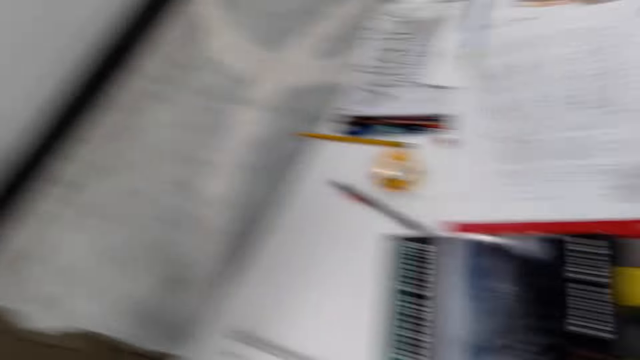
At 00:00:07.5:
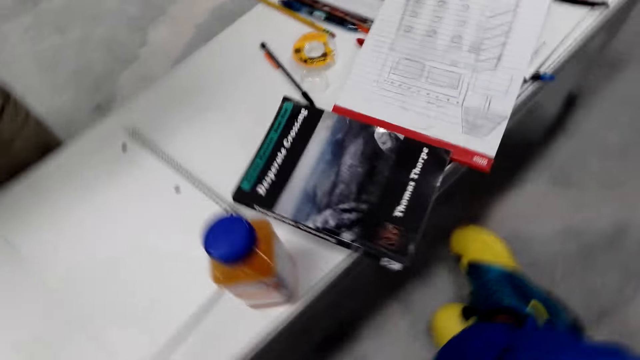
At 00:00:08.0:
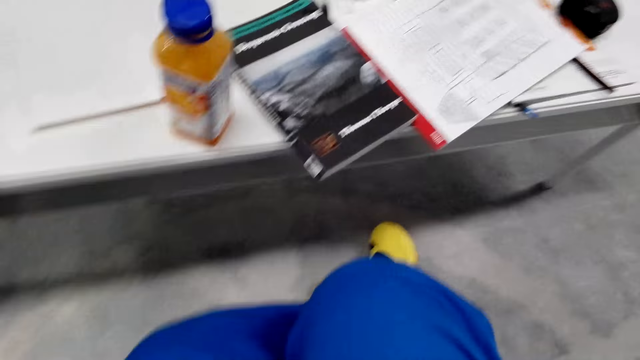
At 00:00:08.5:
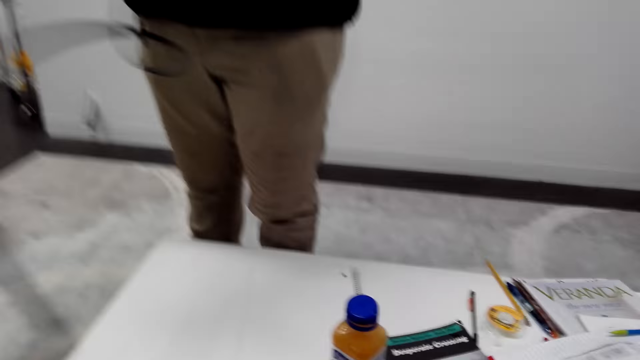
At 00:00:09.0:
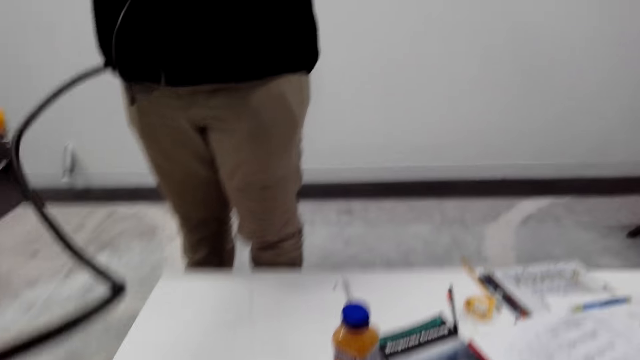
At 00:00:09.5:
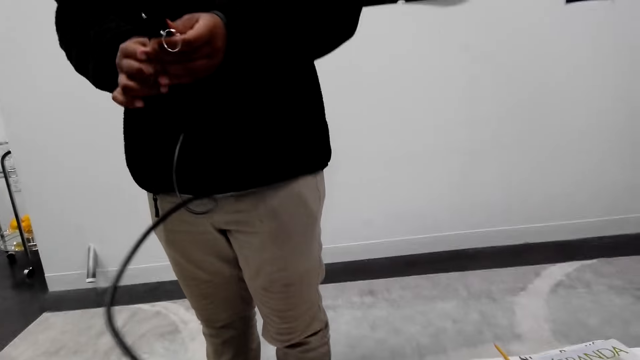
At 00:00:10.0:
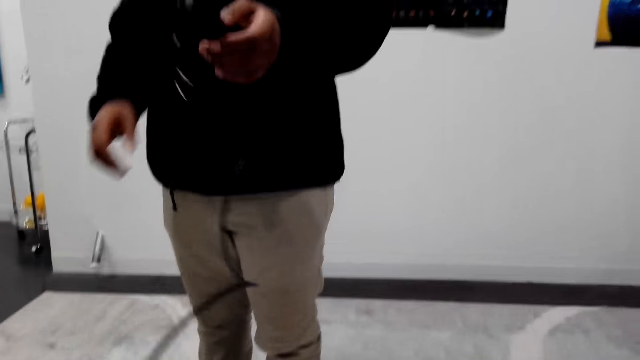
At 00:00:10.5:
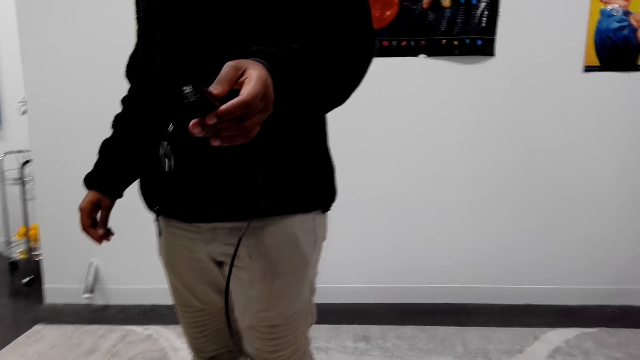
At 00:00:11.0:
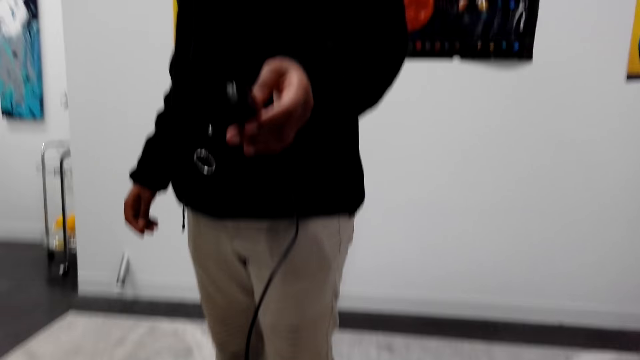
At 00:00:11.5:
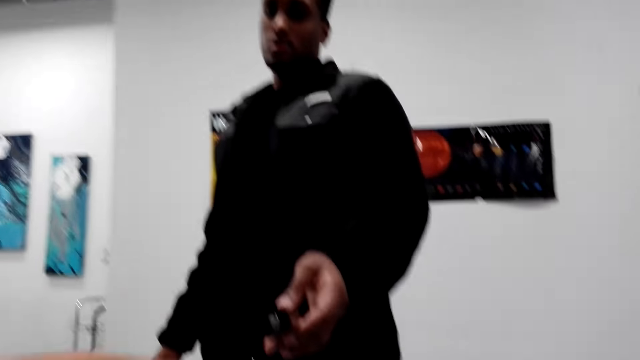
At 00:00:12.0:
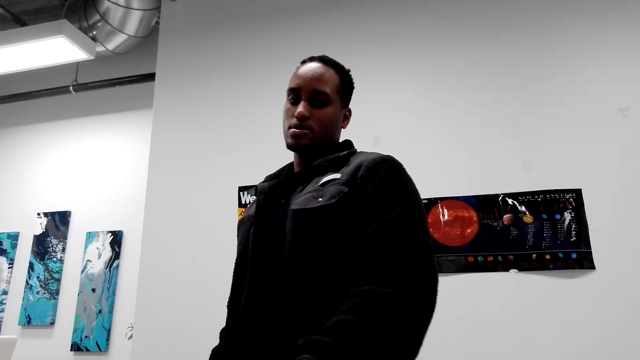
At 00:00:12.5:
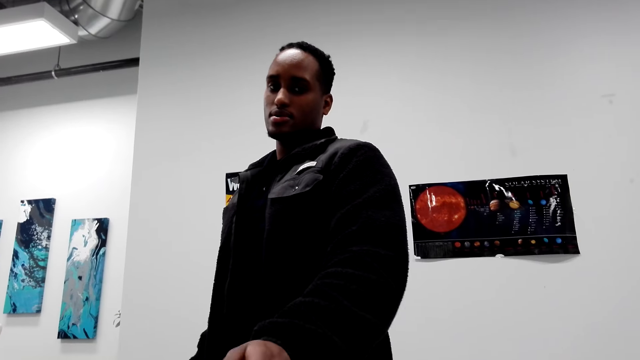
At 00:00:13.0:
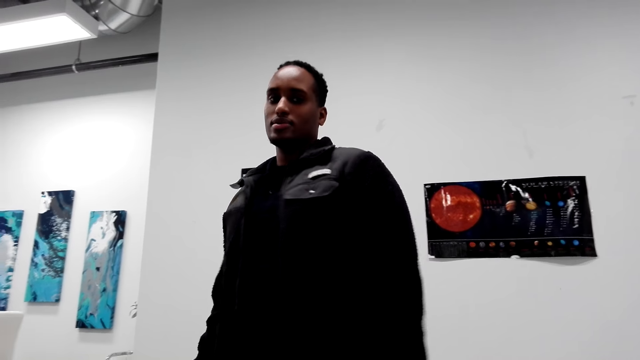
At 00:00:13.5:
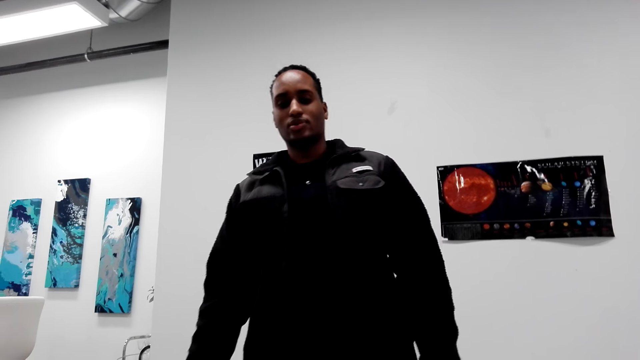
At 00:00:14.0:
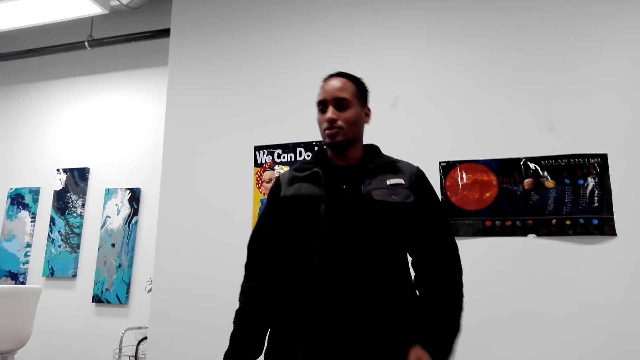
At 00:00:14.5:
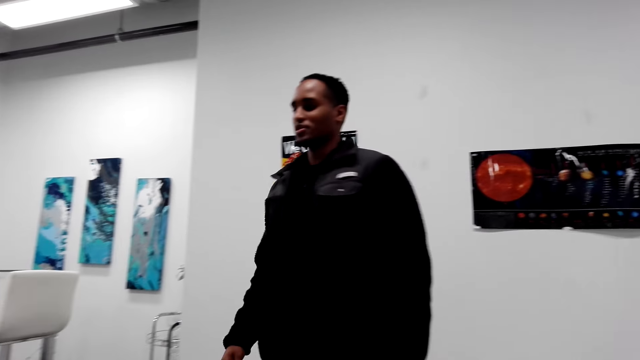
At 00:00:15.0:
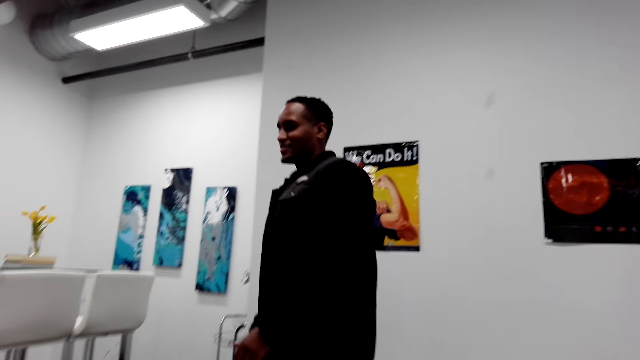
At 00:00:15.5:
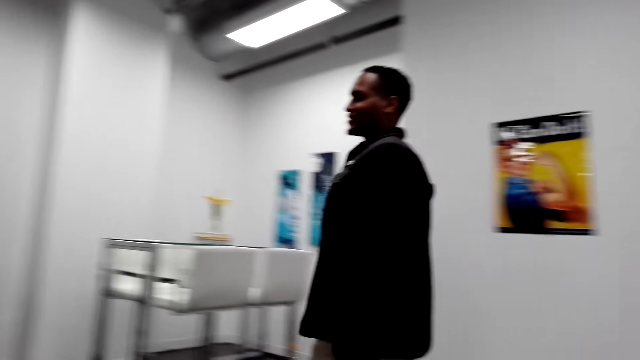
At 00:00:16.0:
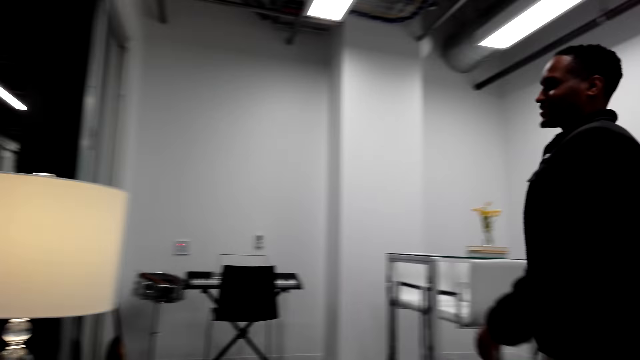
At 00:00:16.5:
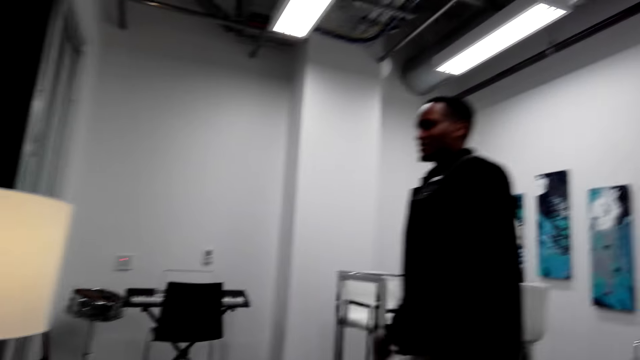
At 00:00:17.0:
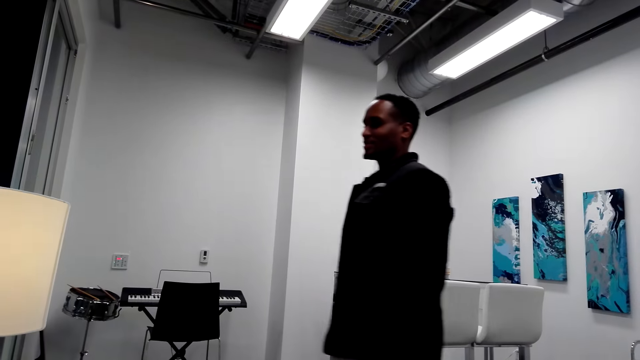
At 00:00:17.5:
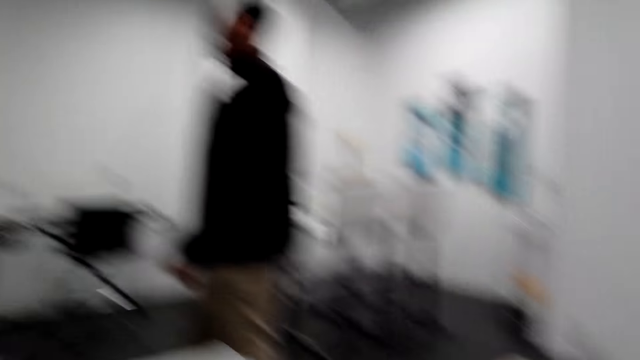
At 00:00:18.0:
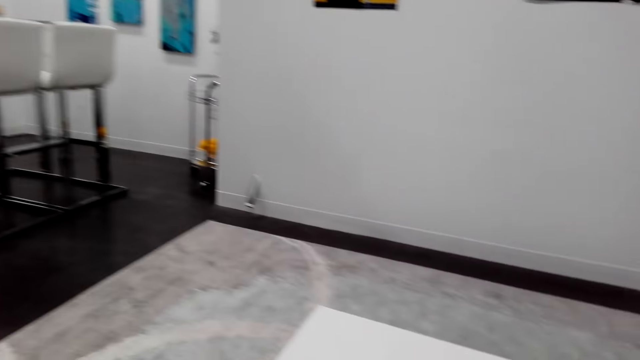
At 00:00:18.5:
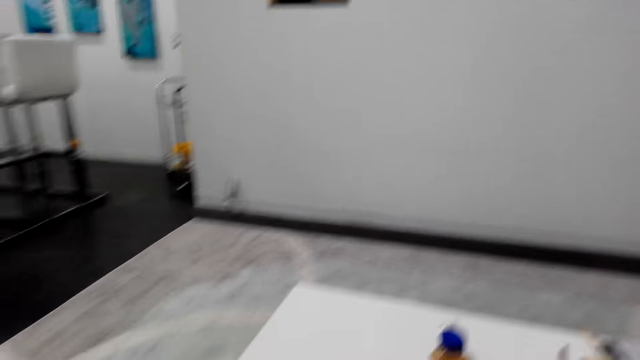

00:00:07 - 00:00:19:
The camera wearer looks around. A man removes the hand from the cable. The man holds a cable. The man gives the camera wearer the cable. The camera wearer takes the cable from the man. The man walks from the camera wearer.

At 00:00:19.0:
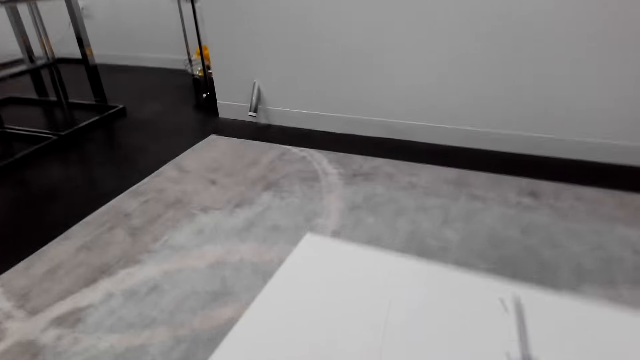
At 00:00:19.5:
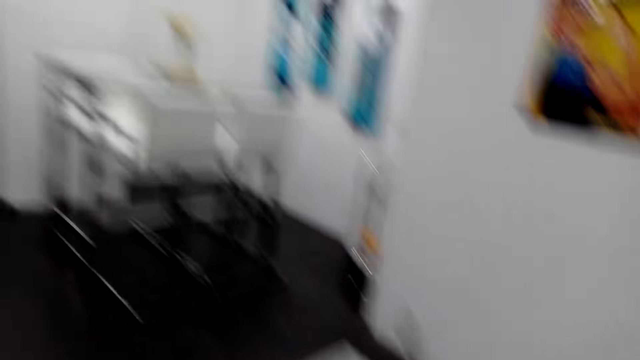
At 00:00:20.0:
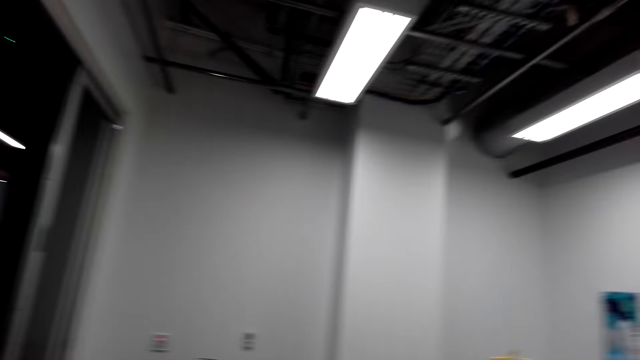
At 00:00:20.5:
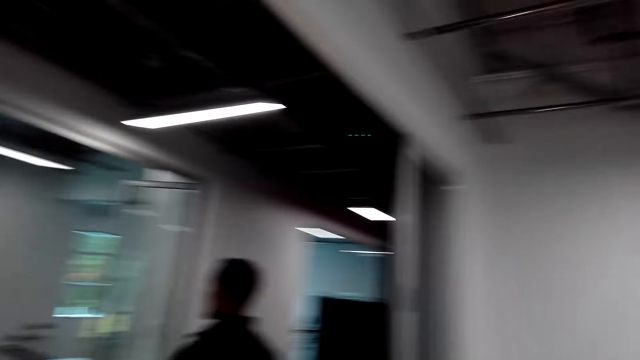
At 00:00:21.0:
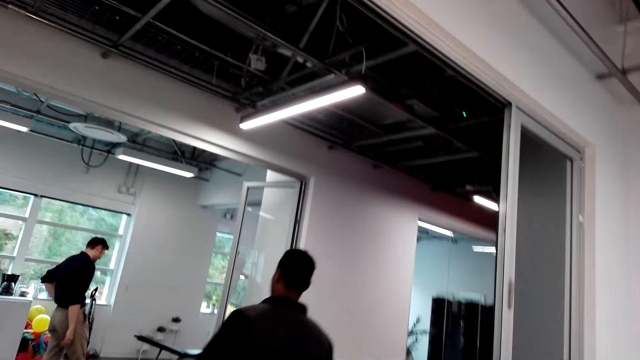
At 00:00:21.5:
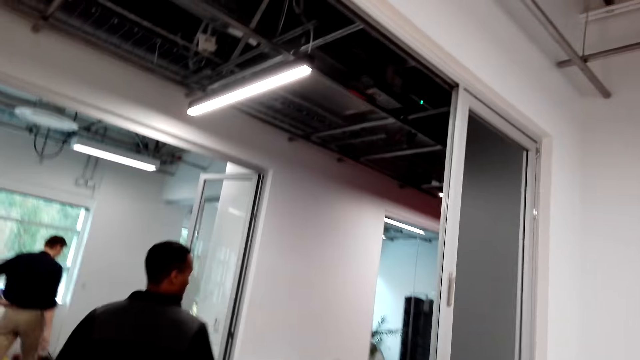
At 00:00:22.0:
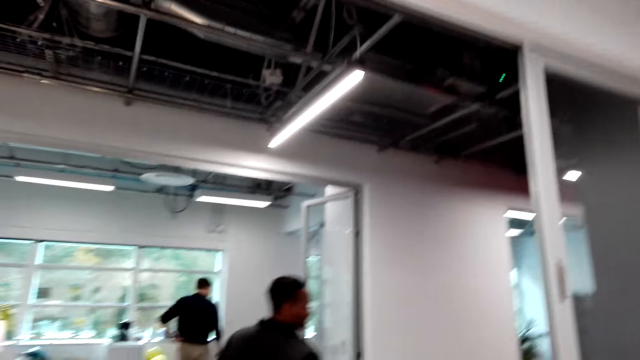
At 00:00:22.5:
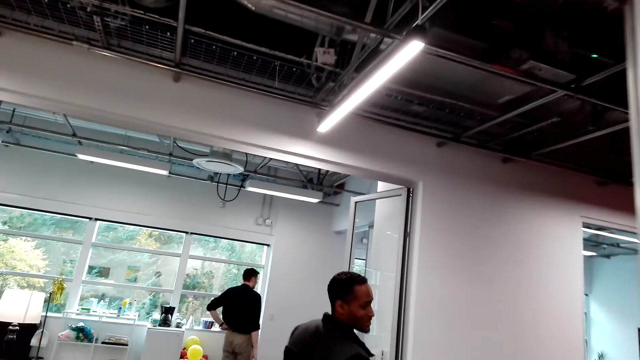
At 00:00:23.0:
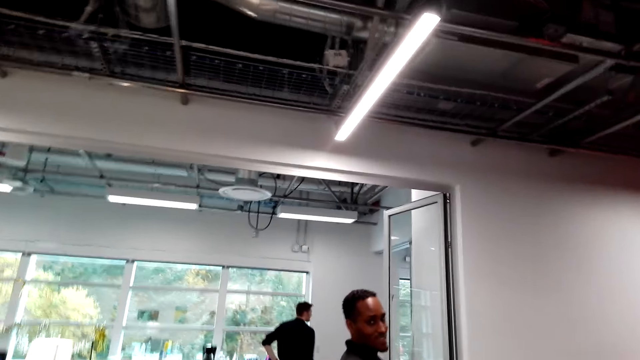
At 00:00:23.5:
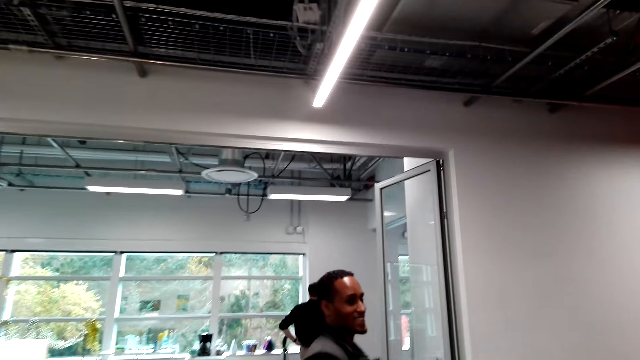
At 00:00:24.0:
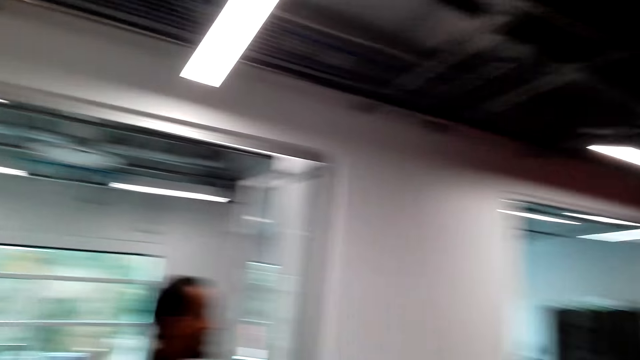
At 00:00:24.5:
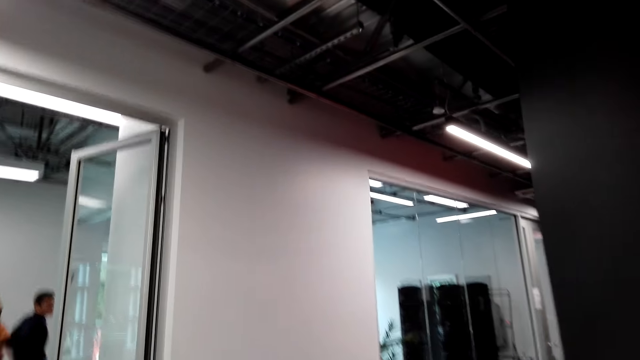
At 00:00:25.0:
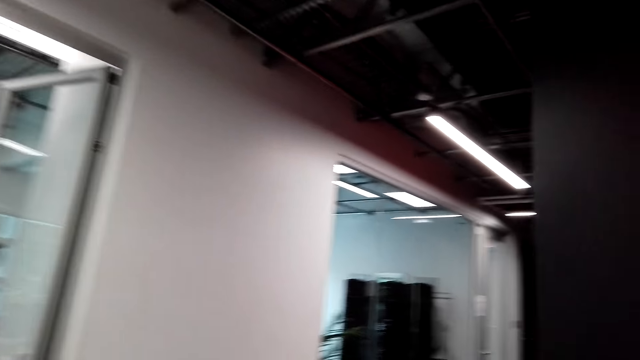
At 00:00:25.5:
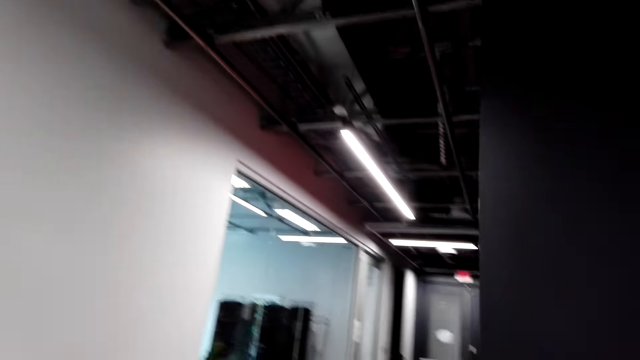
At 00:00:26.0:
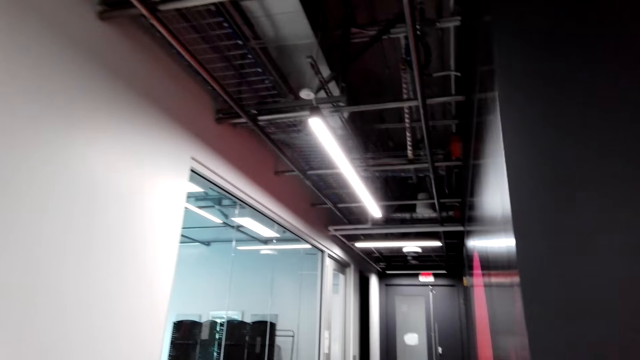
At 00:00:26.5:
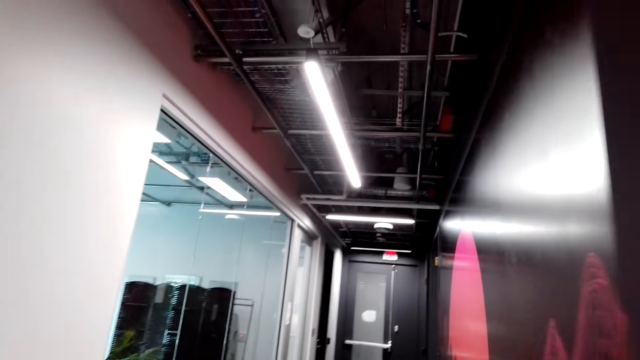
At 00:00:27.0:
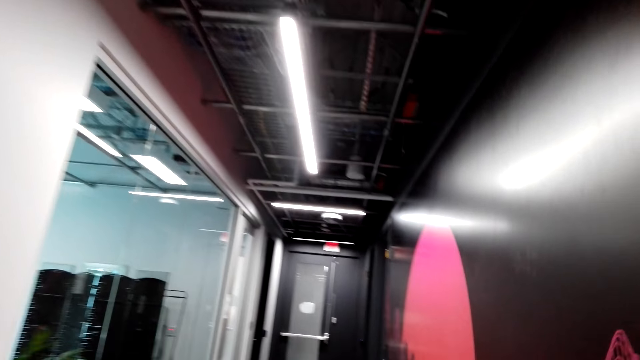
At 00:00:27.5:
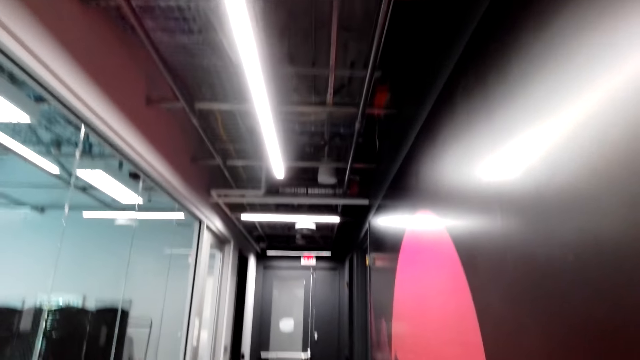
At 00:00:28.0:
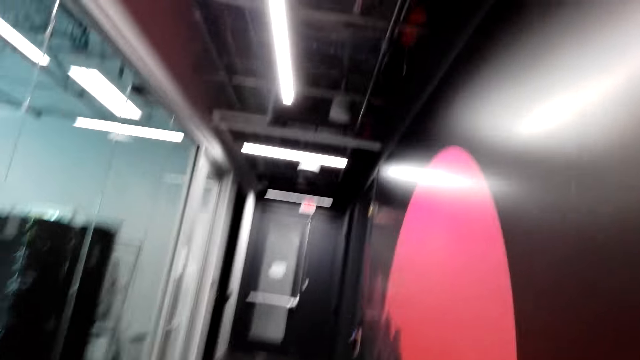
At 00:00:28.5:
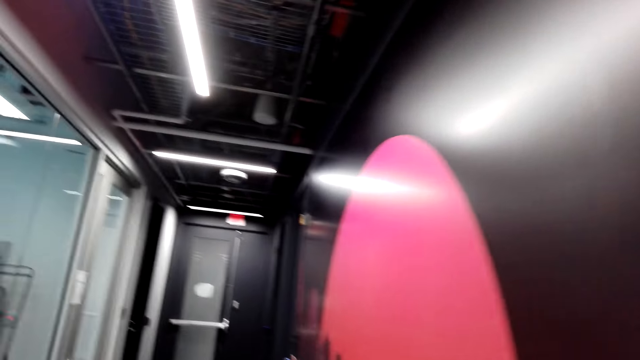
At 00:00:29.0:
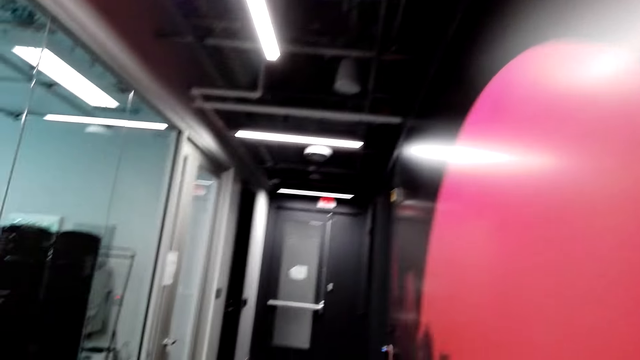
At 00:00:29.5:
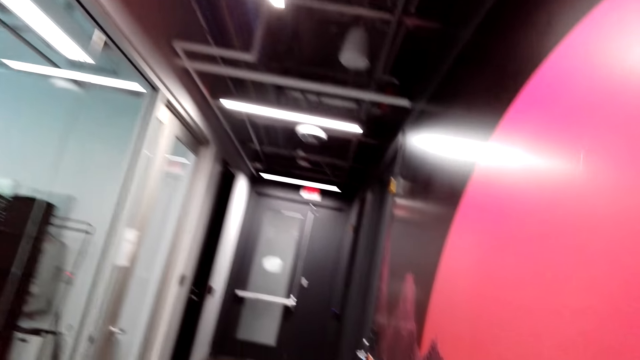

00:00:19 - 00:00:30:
The camera wearer walks around the room. They put something on the table. A person walks to the window. Another person stares at the camera wearer. A man walks before the camera wearer. The camera wearer walks to the door. They walk around the building.
